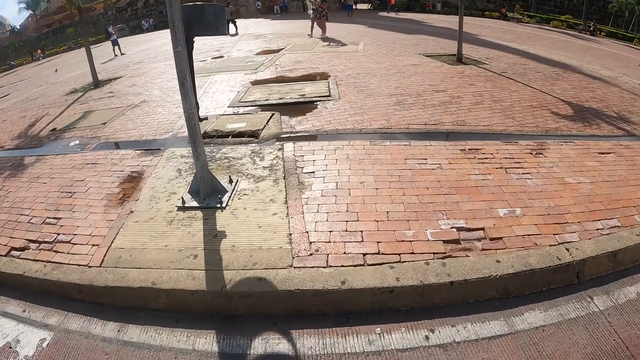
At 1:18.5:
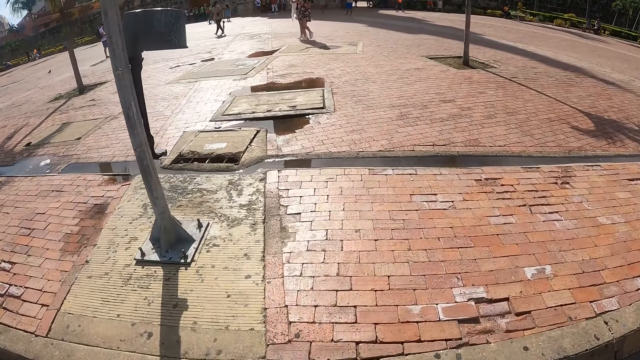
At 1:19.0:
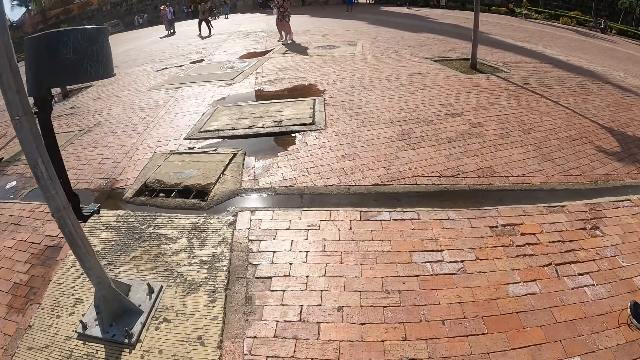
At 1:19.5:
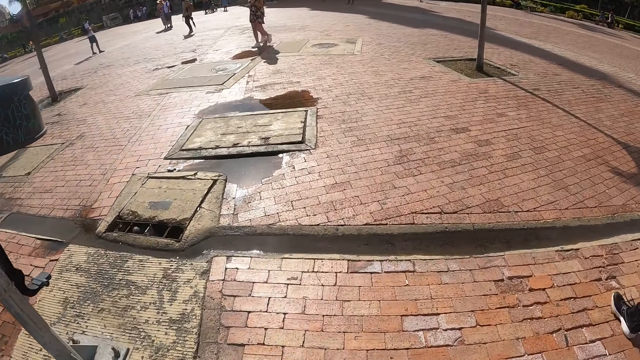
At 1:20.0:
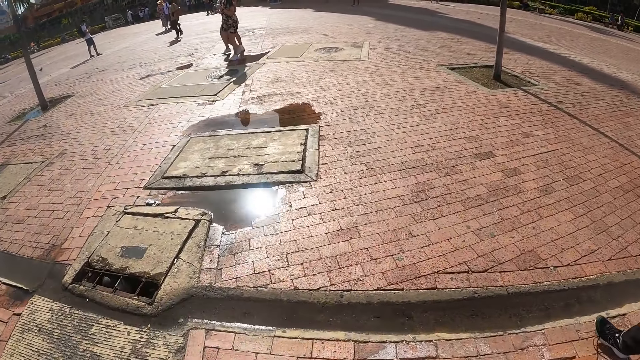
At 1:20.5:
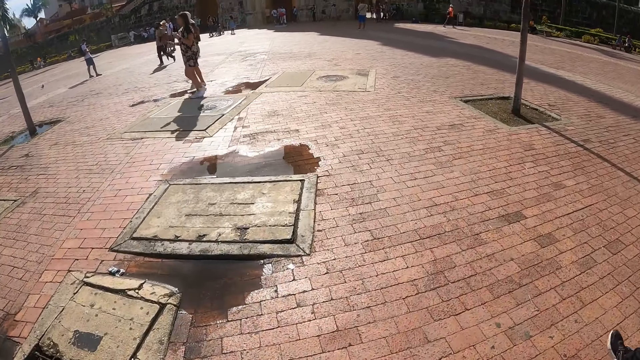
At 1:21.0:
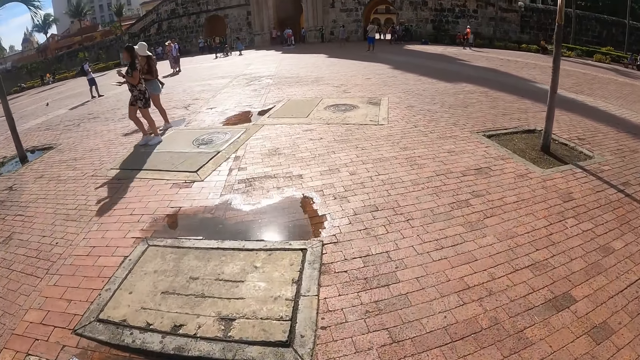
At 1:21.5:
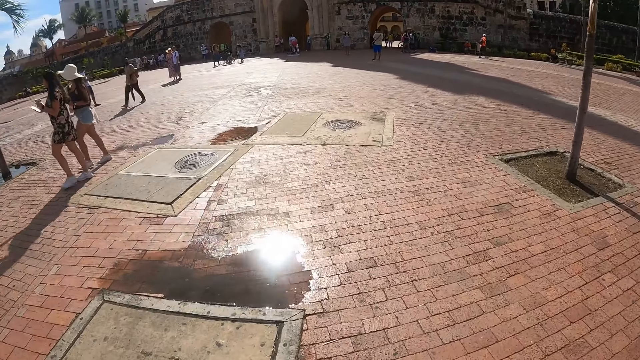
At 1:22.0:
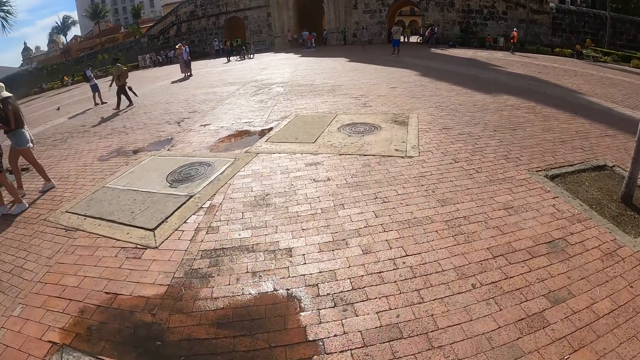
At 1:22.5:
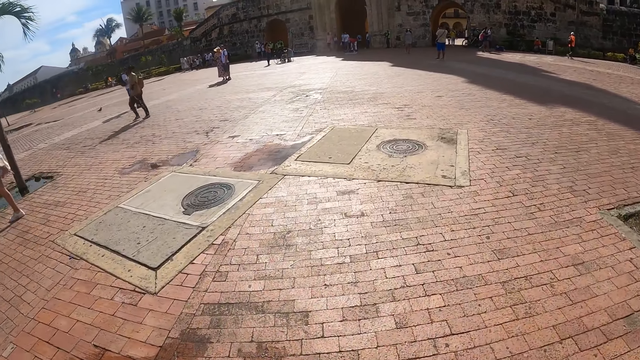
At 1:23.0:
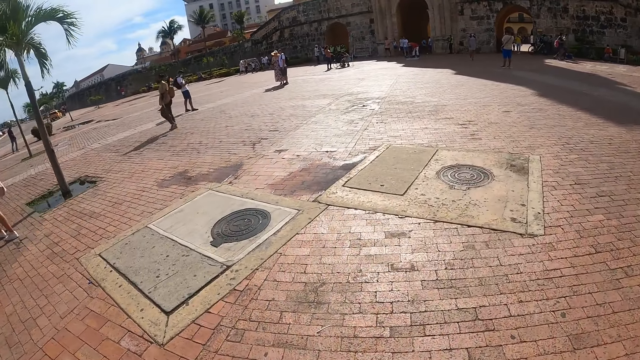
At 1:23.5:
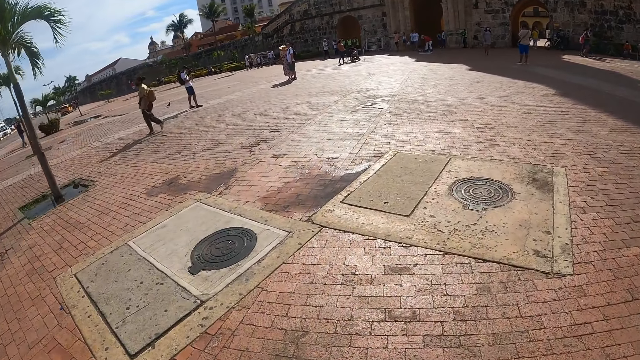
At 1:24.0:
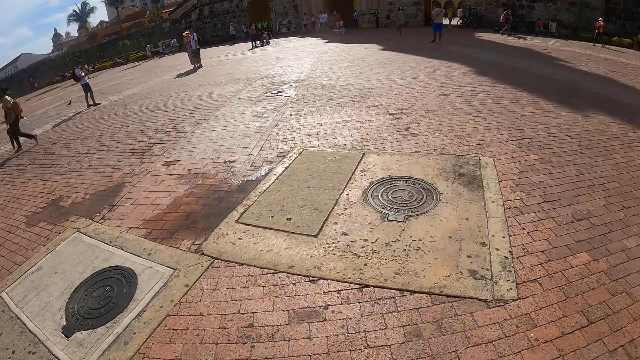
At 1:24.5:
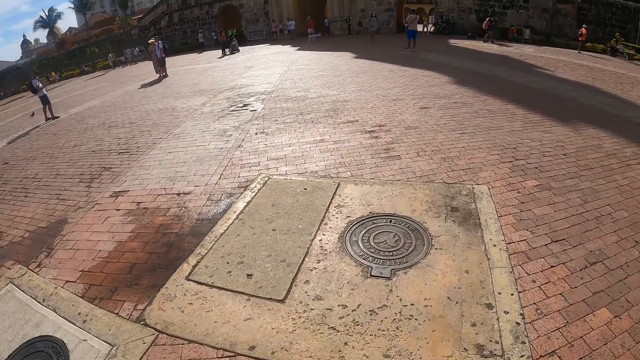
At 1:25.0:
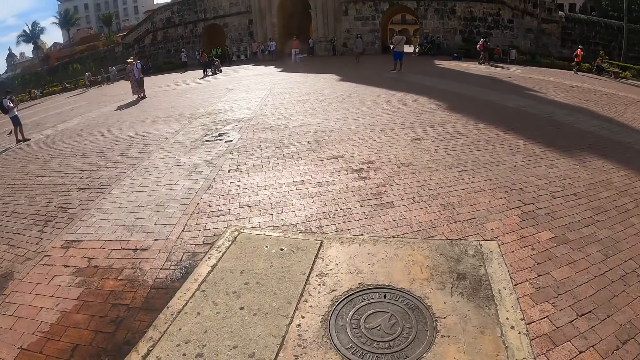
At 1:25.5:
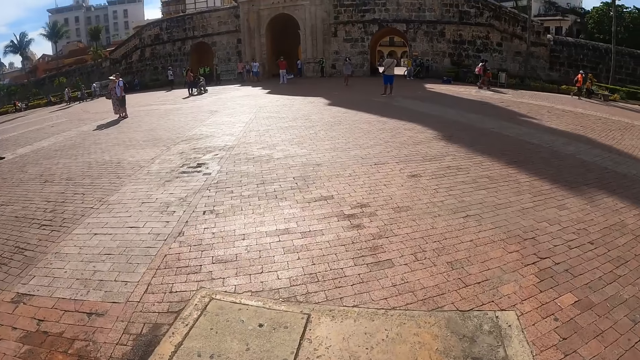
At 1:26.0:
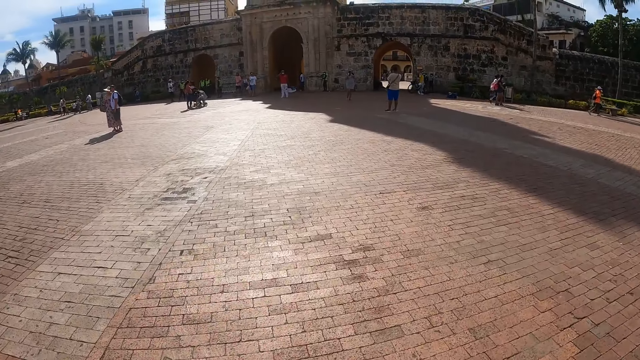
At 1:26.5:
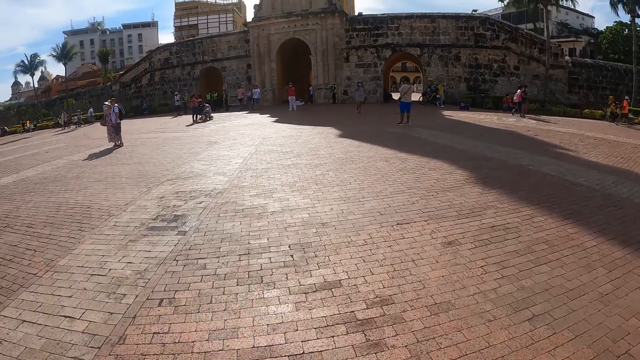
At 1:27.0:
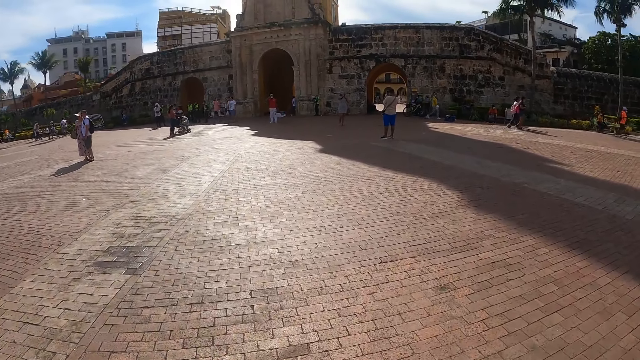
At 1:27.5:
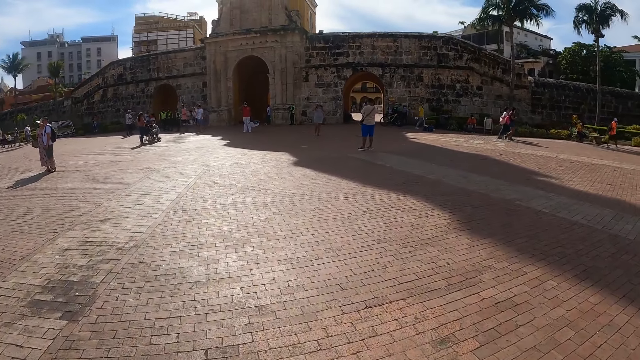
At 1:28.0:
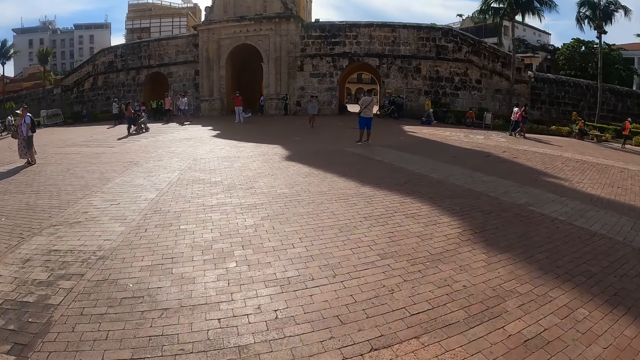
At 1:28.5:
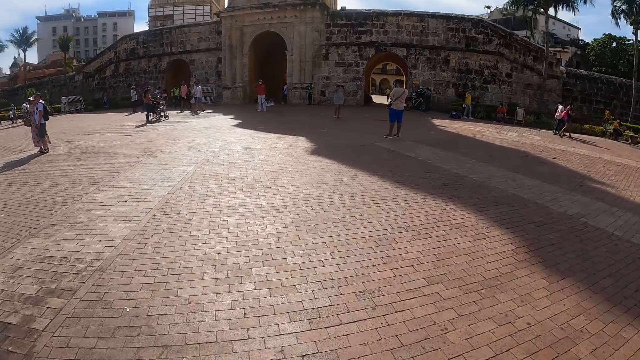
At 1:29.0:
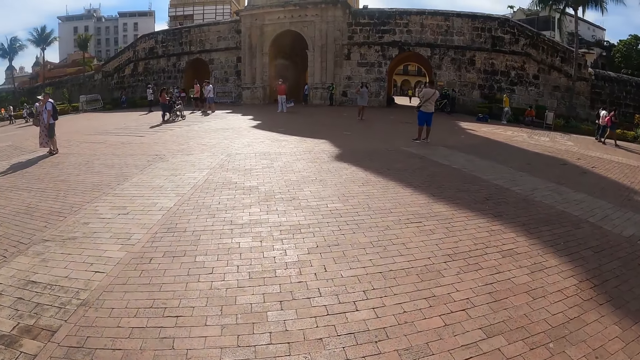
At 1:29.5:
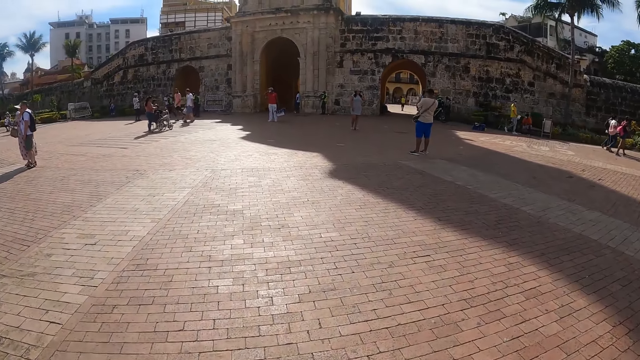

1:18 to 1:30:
The camera wearer walks on the pathway.

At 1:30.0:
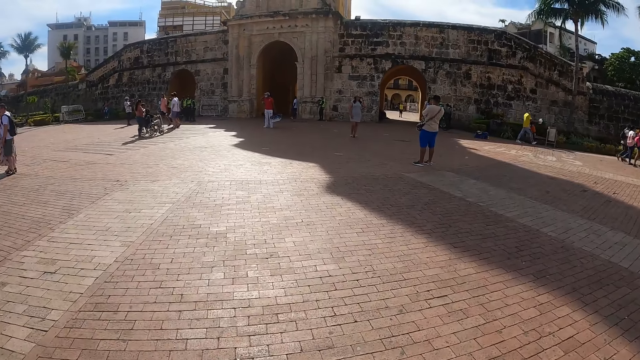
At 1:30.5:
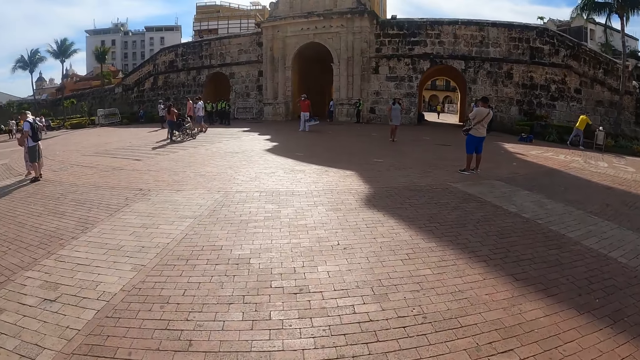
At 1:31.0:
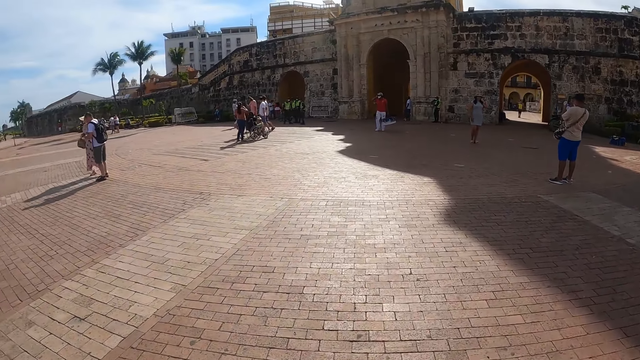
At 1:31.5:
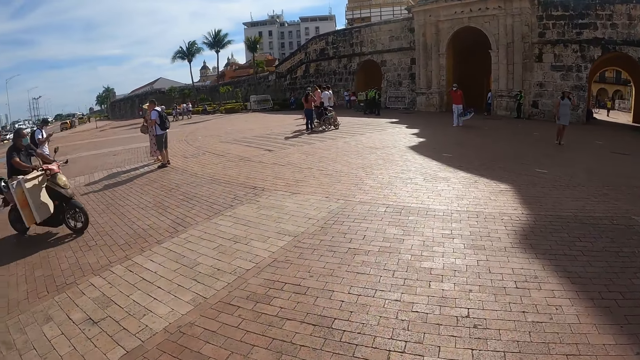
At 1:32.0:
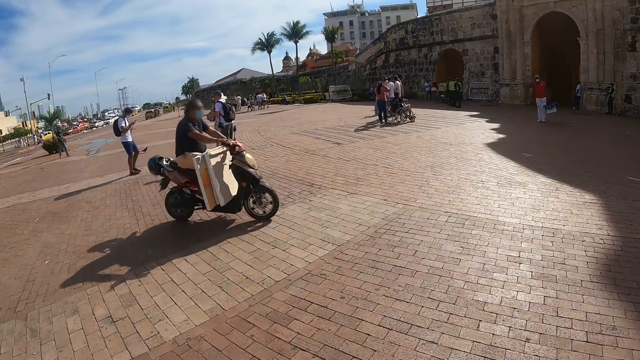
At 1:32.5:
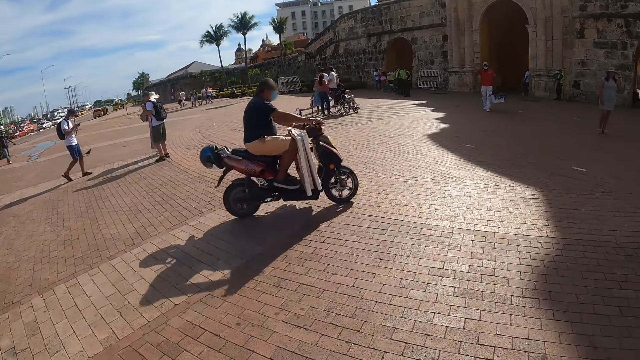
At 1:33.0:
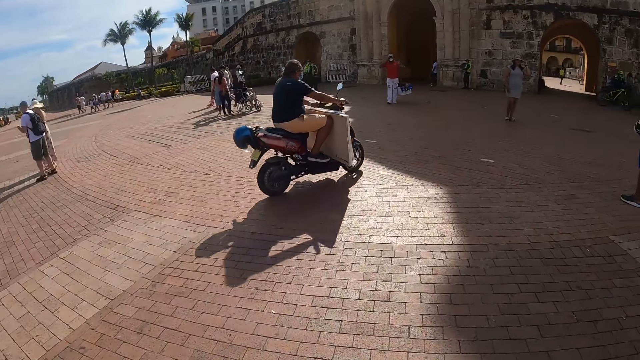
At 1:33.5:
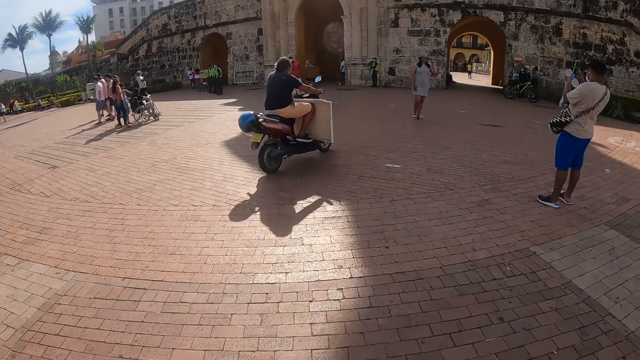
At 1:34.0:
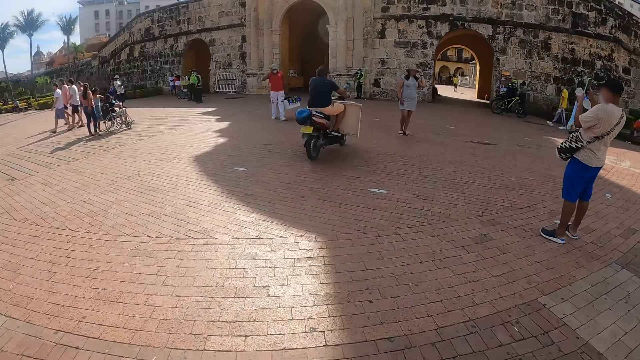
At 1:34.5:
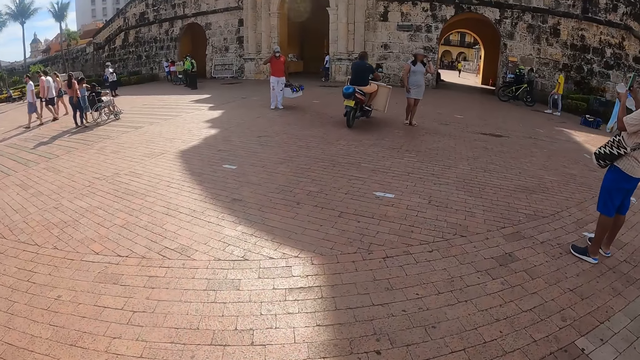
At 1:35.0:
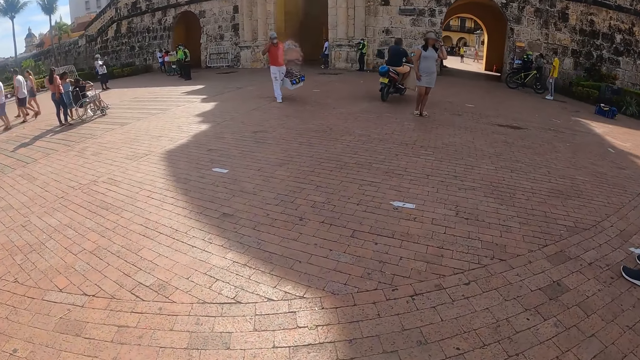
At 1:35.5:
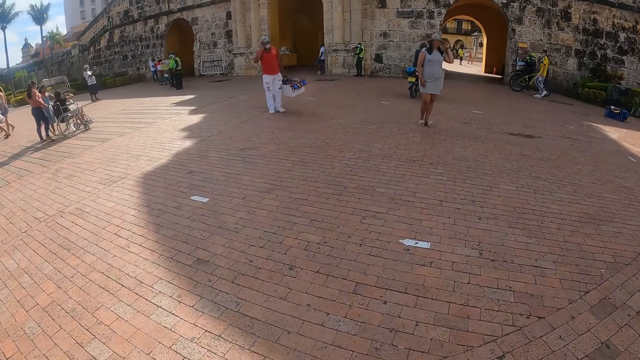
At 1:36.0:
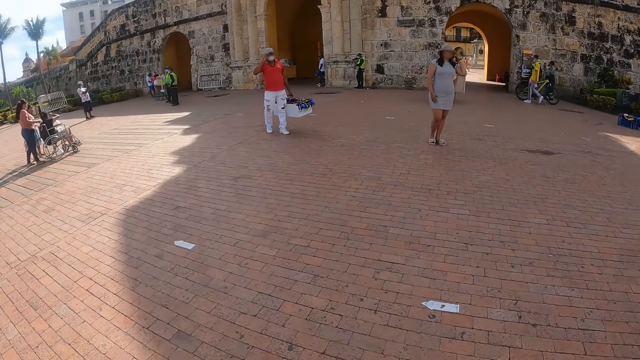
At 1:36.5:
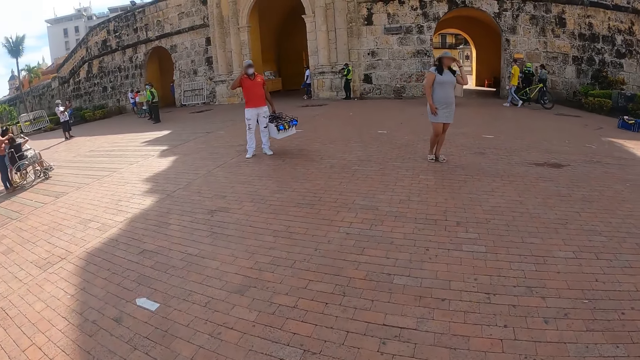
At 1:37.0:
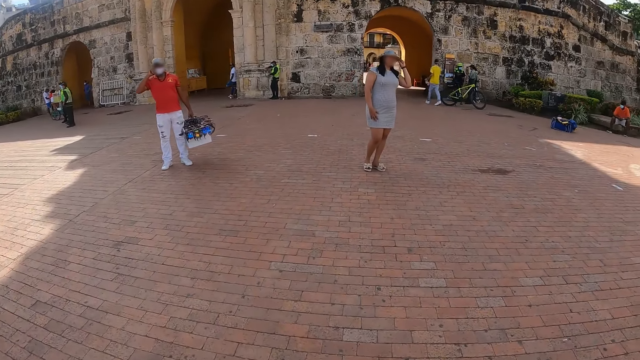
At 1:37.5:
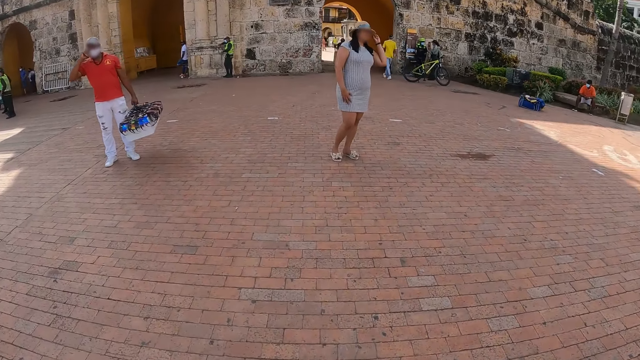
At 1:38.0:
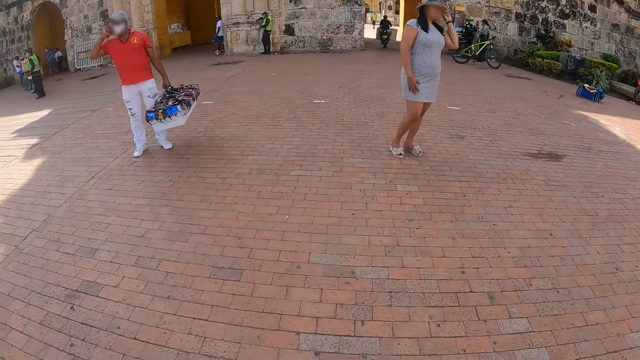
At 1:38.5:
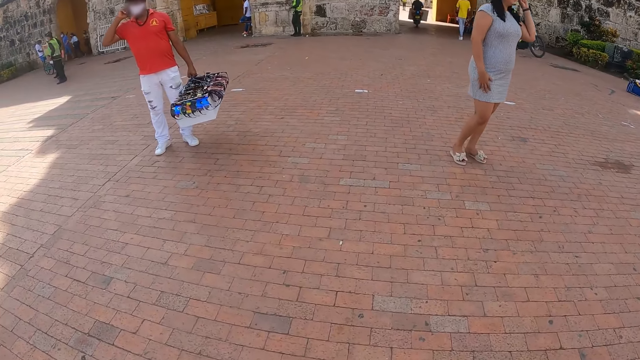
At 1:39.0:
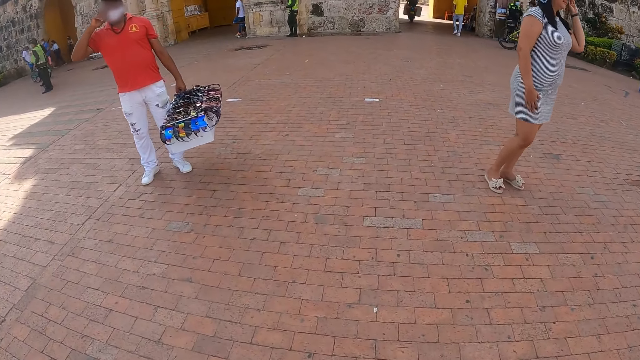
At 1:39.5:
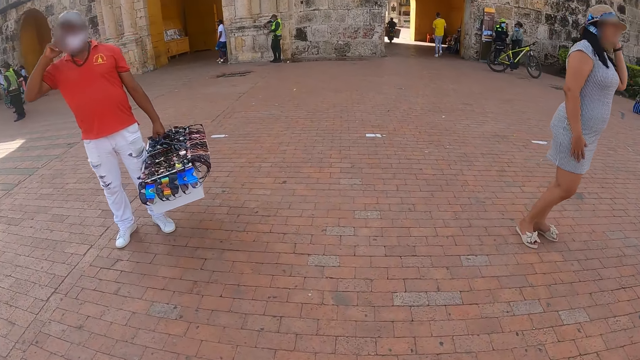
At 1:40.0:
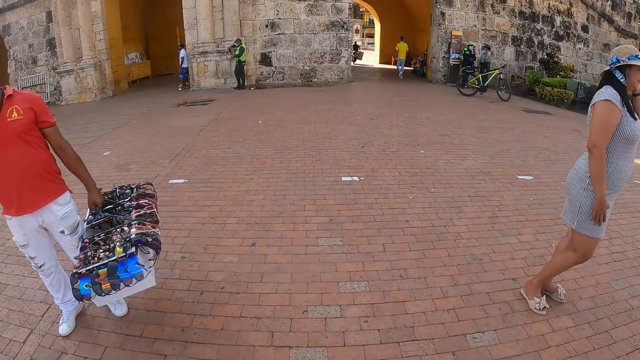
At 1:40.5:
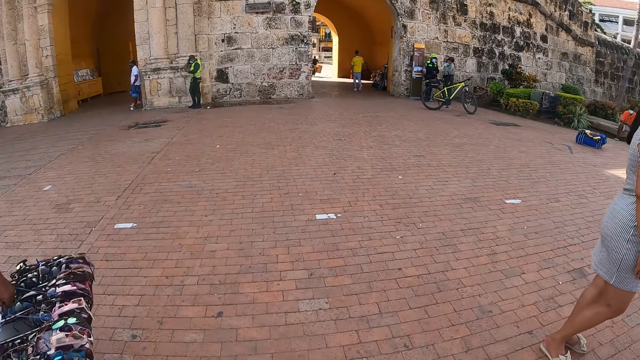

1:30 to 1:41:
The camera wearer looks around.
